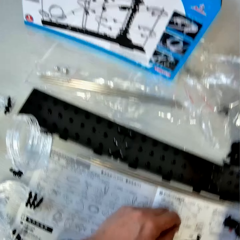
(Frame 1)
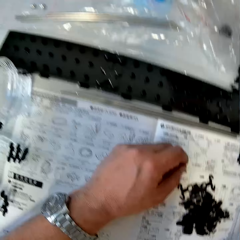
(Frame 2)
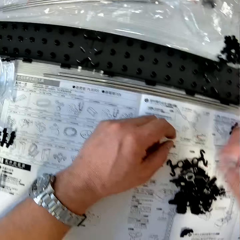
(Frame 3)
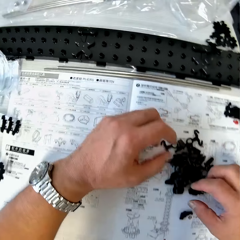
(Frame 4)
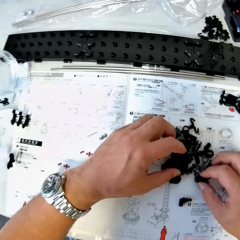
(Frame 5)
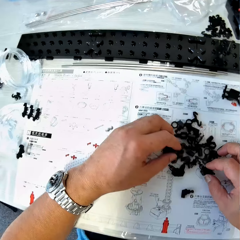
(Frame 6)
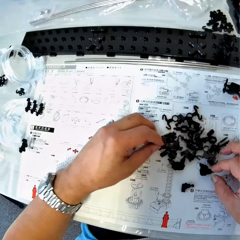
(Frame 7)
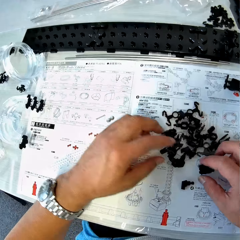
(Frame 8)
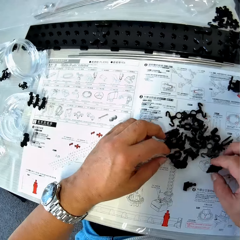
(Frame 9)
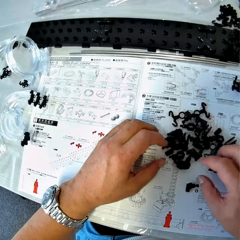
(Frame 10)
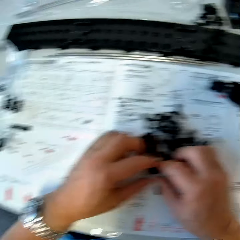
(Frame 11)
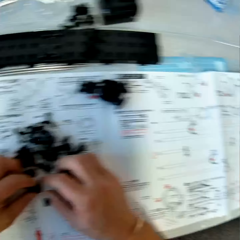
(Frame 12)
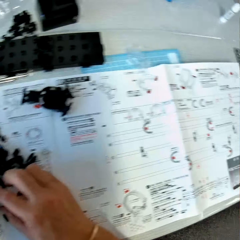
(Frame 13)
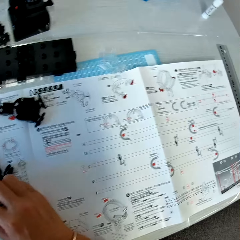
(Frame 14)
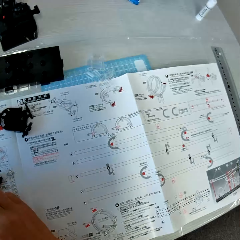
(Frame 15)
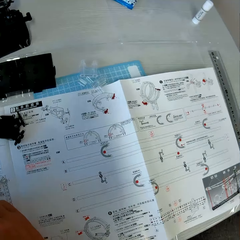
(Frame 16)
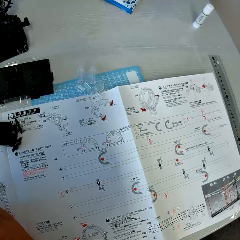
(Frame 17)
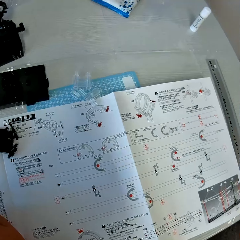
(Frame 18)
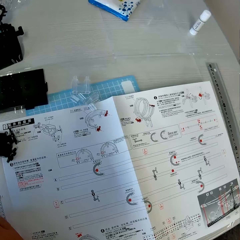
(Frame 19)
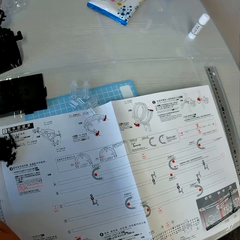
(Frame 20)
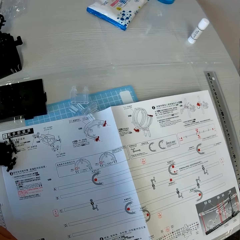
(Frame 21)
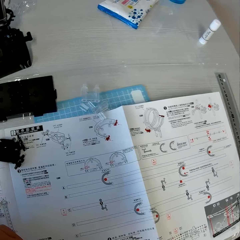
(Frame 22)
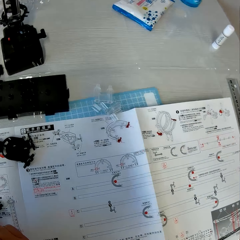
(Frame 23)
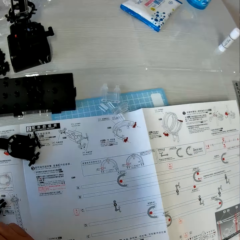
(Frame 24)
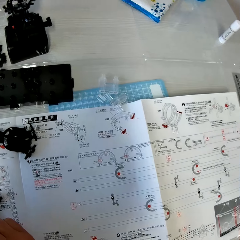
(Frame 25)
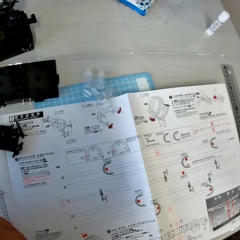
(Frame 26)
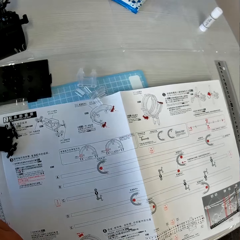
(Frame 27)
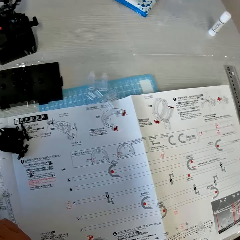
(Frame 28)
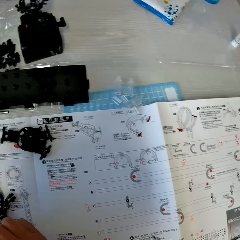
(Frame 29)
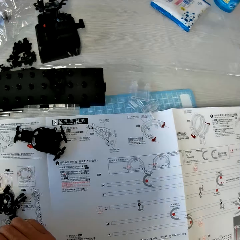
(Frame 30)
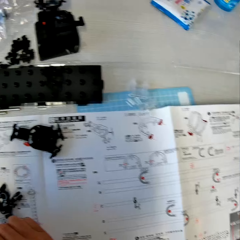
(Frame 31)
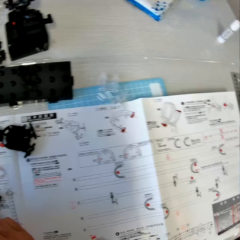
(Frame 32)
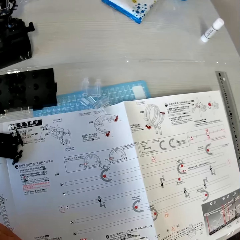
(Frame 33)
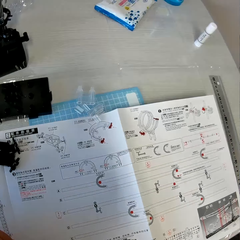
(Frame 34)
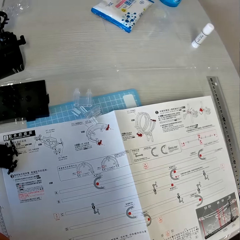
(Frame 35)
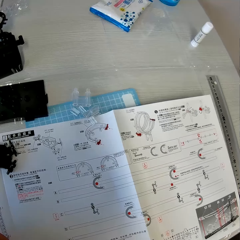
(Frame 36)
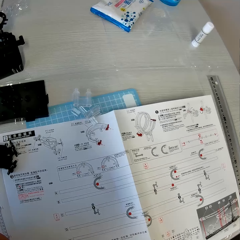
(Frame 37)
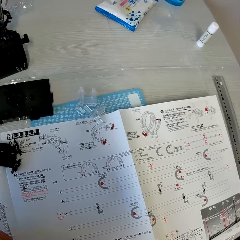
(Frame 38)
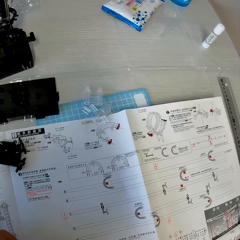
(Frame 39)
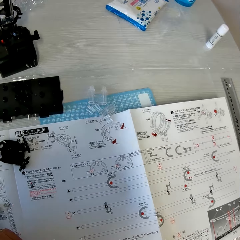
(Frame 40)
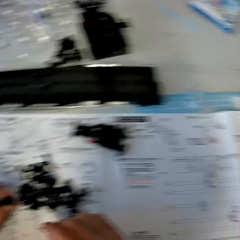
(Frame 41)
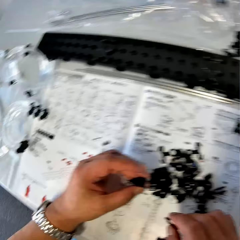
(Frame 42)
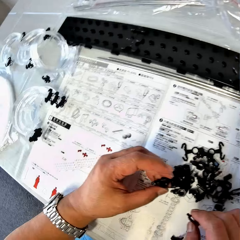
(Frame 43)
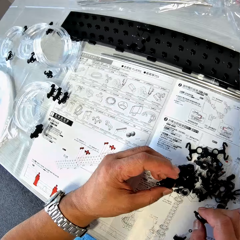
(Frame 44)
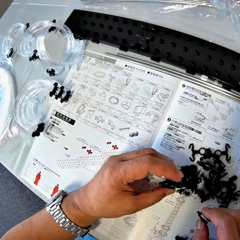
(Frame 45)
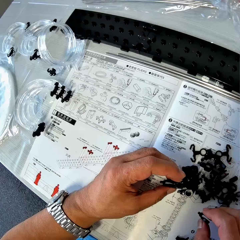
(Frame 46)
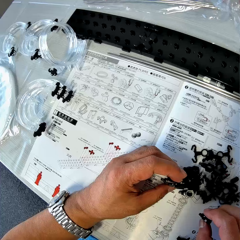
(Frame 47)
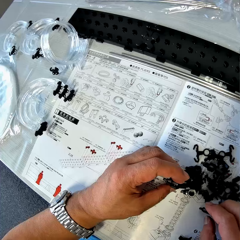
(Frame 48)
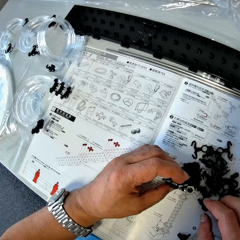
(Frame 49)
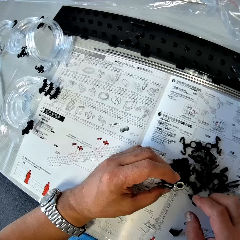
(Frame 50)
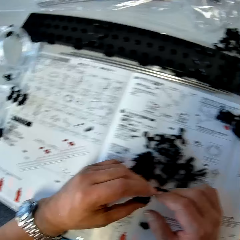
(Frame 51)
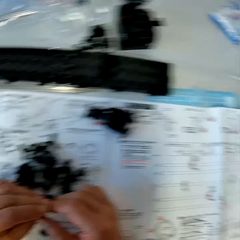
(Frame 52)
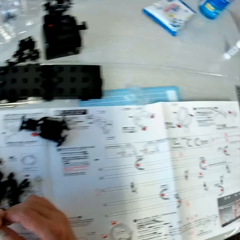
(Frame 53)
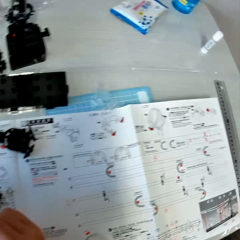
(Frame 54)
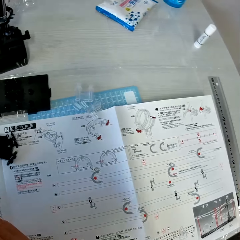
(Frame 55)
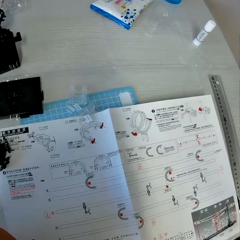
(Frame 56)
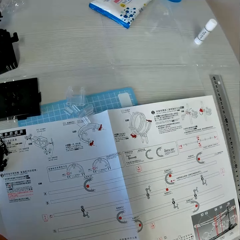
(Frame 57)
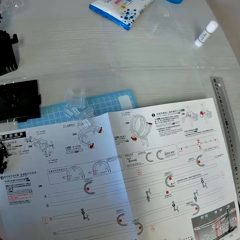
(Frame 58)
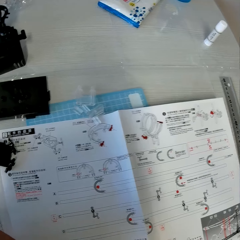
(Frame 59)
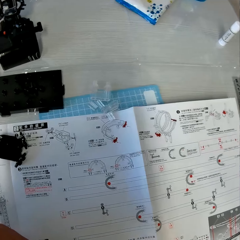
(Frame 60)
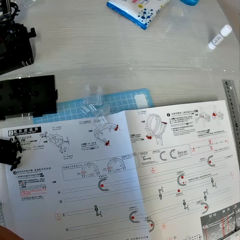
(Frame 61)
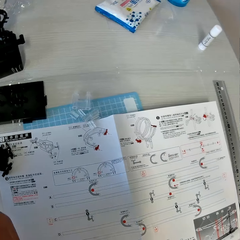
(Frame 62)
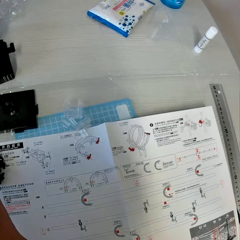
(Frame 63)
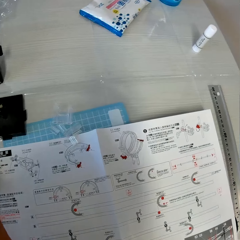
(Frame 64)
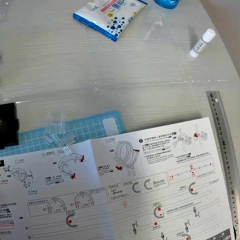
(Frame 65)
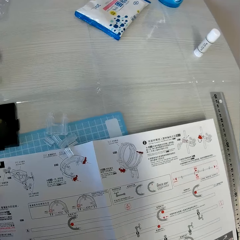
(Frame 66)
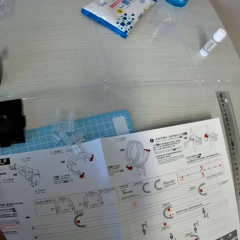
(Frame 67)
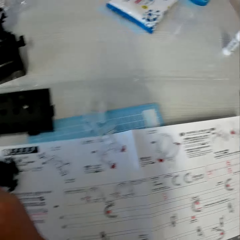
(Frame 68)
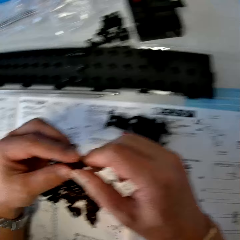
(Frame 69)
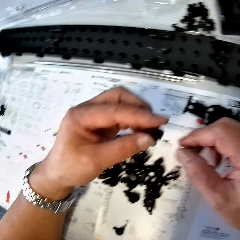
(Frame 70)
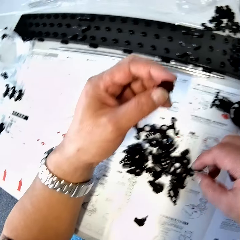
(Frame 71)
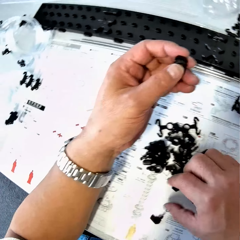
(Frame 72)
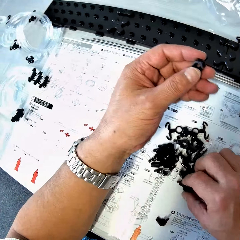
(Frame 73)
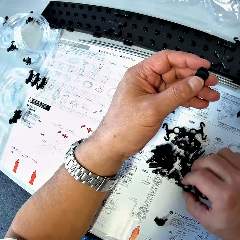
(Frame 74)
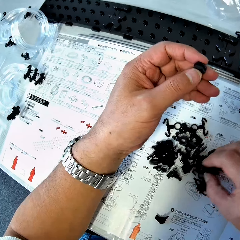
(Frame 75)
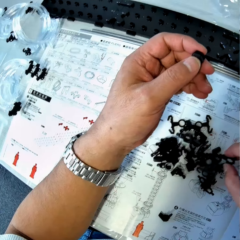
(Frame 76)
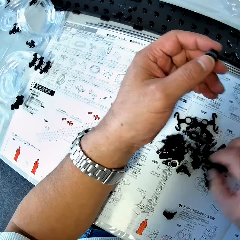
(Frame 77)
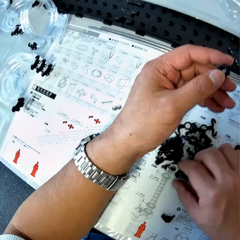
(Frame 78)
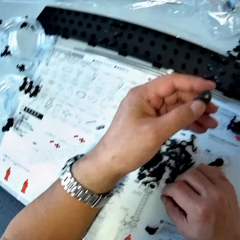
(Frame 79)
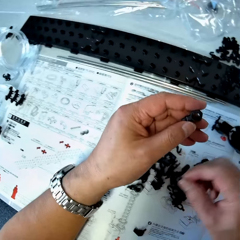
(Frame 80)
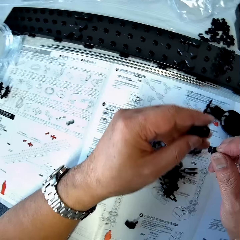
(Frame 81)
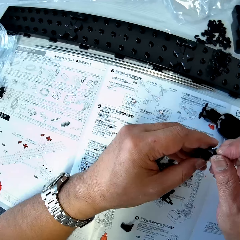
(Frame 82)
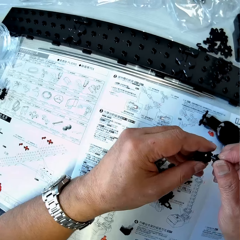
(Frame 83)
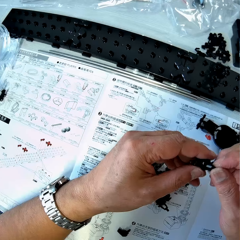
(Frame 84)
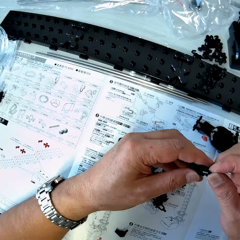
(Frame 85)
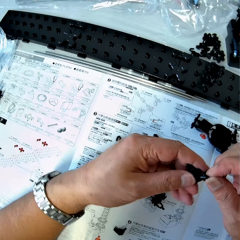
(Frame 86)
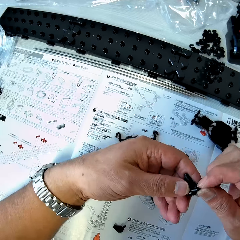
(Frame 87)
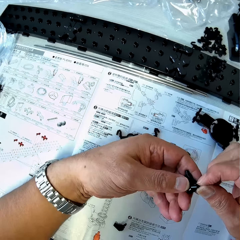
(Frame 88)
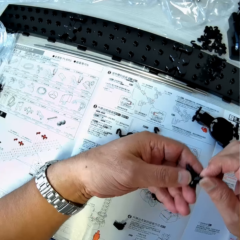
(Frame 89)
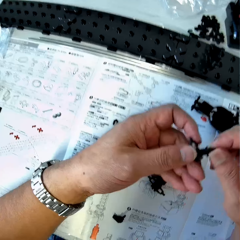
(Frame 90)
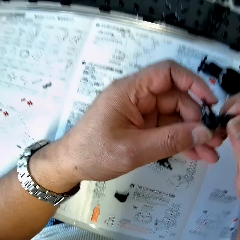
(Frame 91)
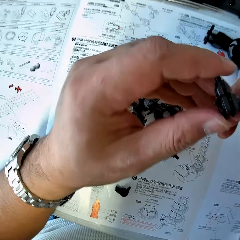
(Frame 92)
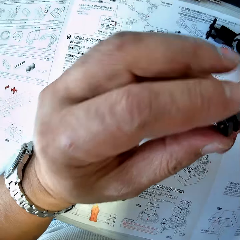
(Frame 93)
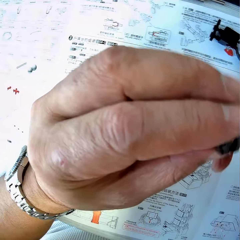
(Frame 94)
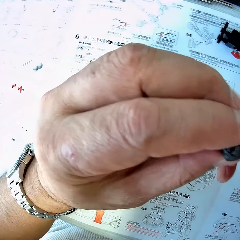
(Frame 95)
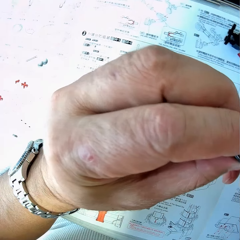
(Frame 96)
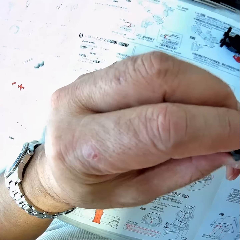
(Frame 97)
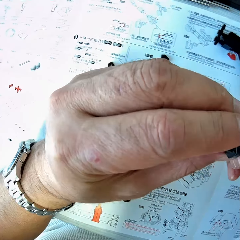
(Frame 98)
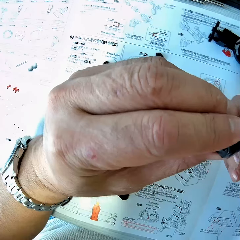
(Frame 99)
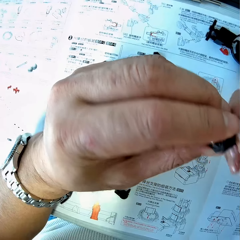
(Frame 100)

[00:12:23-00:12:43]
The camera wearer drops the empty pack on the table. He scatters pieces of space rail parts on the table. He divides the spare parts of the space rail. He looks at the drawings on the paper. He holds two arm holders in both hands. He drops one arm holder in his right hand on the table. He looks at the drawings on the paper. He holds one arm holder in his left hand. He picks up one arm wrench from the table with his right hand. He fixes the arm holder and the arm wrench together.

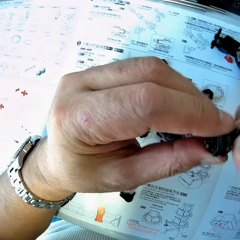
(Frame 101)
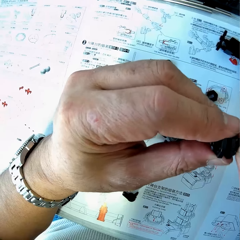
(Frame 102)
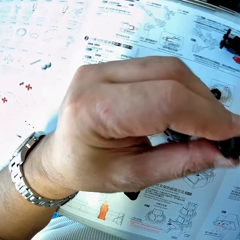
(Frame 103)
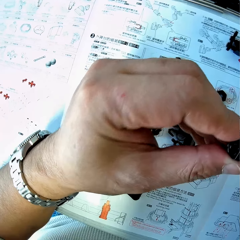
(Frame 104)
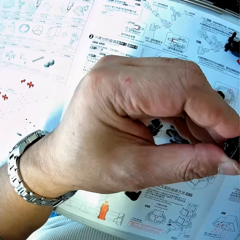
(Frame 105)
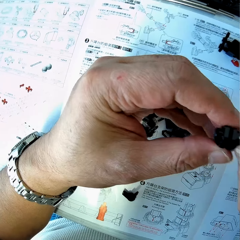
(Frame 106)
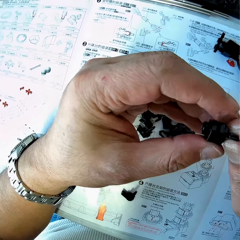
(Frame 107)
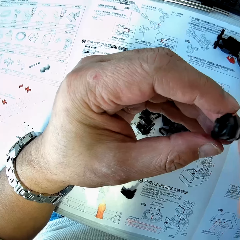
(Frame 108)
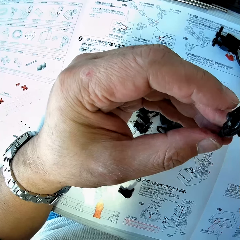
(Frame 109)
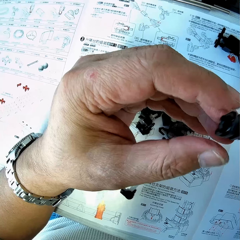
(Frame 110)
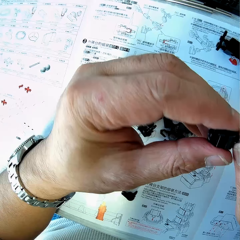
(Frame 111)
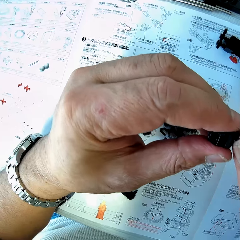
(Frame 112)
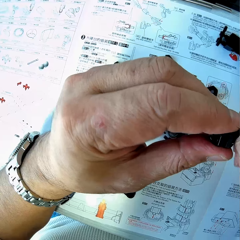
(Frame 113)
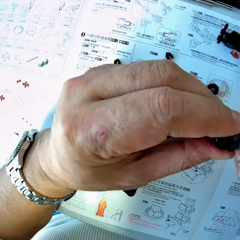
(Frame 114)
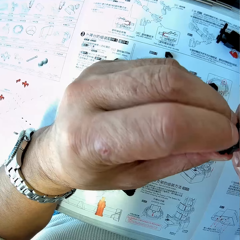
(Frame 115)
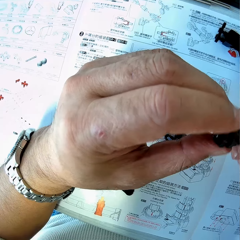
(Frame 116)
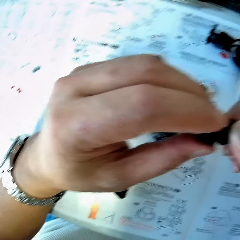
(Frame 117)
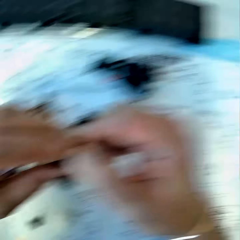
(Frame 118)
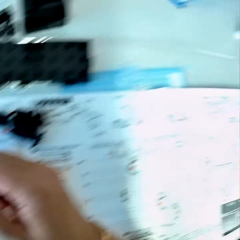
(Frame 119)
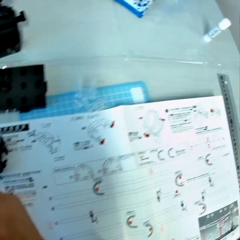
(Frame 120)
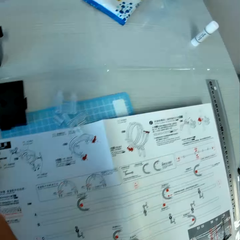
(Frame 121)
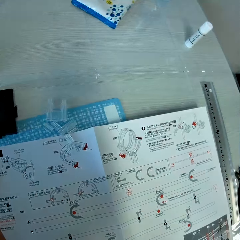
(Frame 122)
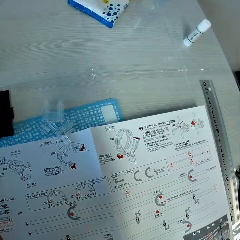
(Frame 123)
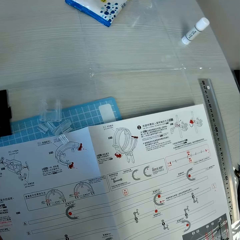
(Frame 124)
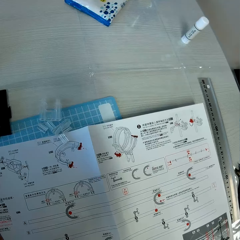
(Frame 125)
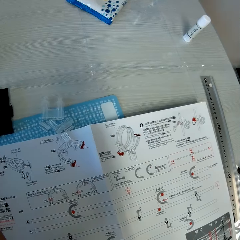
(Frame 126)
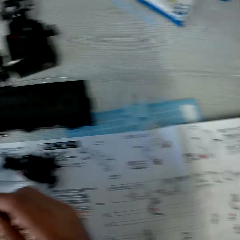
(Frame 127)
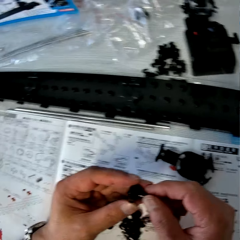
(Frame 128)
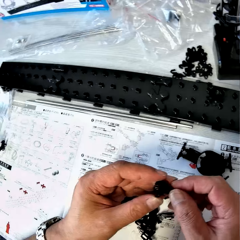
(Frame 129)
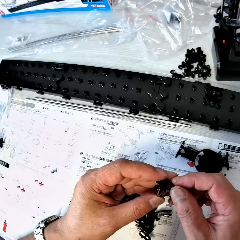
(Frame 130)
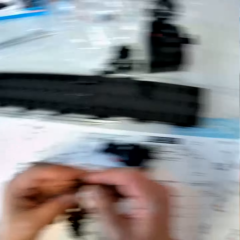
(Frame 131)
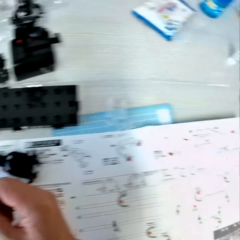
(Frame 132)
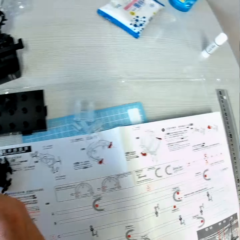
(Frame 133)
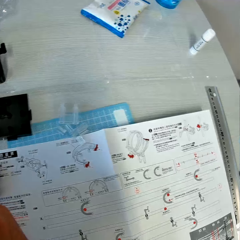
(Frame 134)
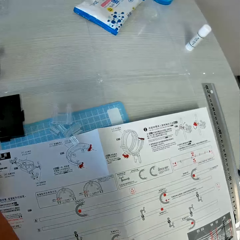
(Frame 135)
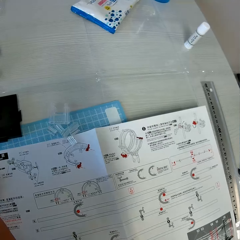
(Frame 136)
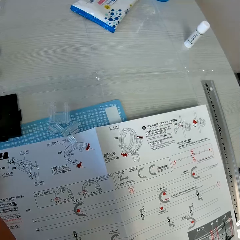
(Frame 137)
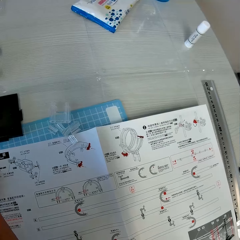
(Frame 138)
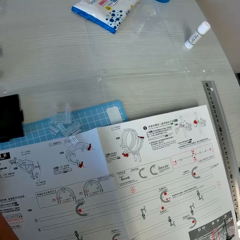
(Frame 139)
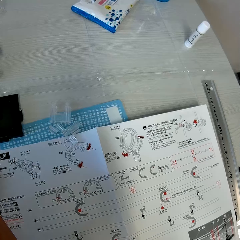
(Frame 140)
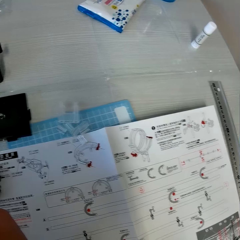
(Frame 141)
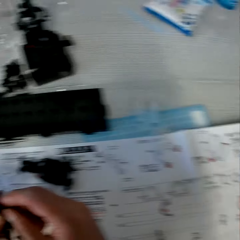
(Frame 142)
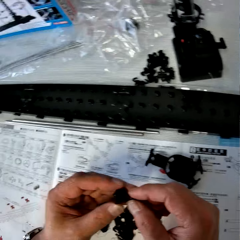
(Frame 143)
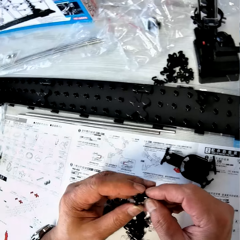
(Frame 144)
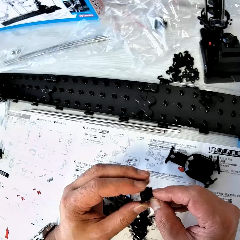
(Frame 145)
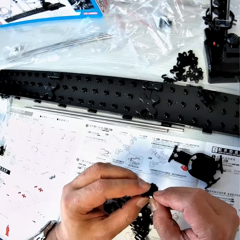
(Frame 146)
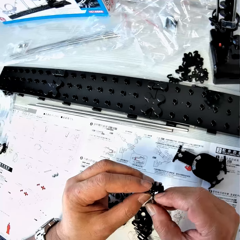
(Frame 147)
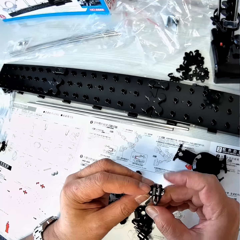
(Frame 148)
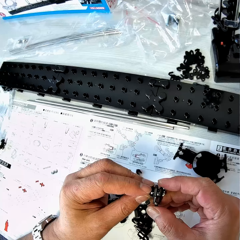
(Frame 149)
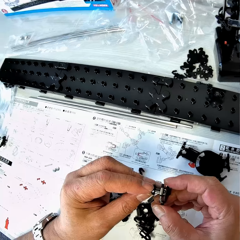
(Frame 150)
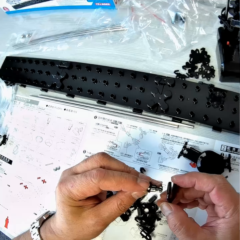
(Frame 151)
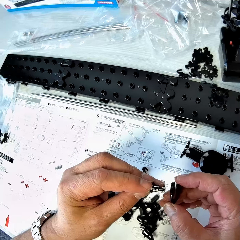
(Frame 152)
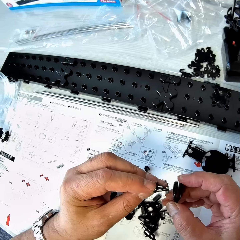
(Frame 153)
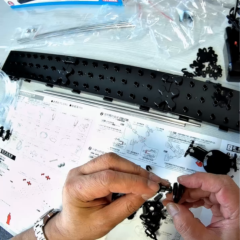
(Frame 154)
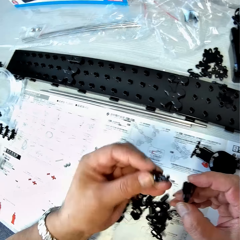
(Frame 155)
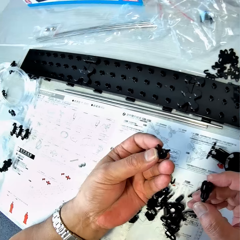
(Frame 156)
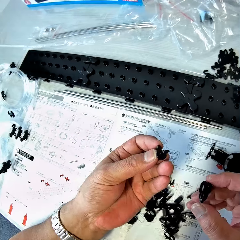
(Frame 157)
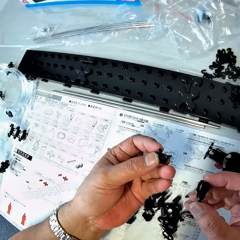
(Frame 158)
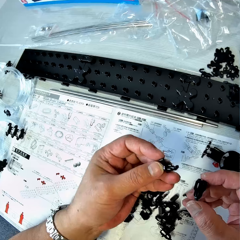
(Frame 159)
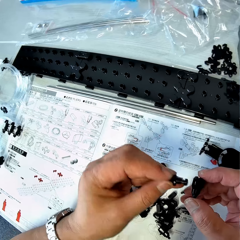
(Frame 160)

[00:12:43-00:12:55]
The camera wearer looks at the drawings on the paper. He removes the arm wrench from the arm holder. He checks the arm wrench in his left hand.
